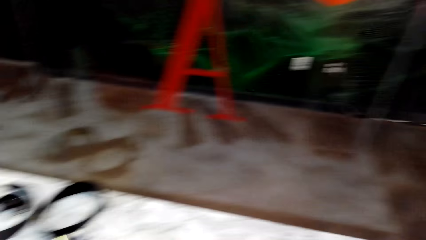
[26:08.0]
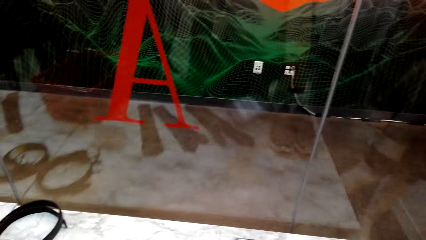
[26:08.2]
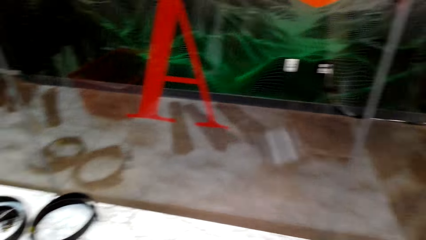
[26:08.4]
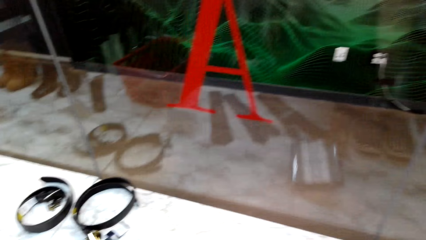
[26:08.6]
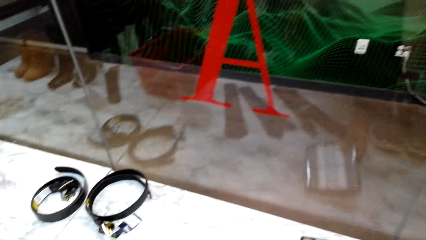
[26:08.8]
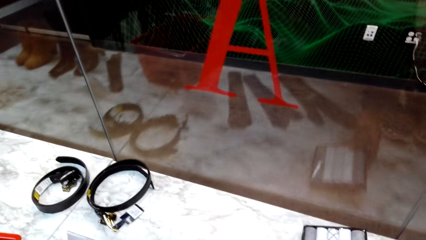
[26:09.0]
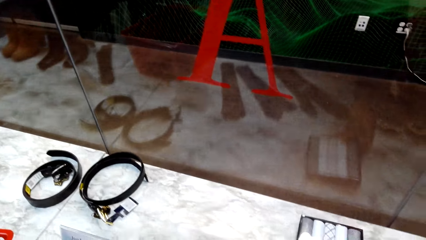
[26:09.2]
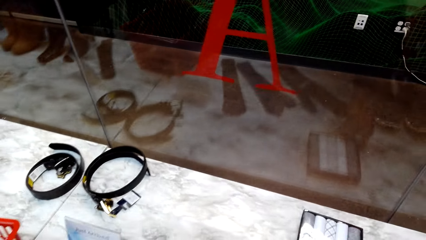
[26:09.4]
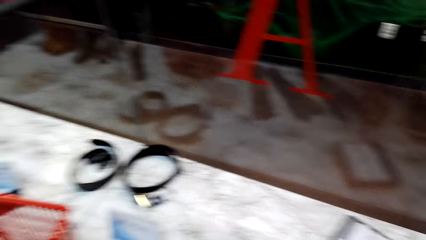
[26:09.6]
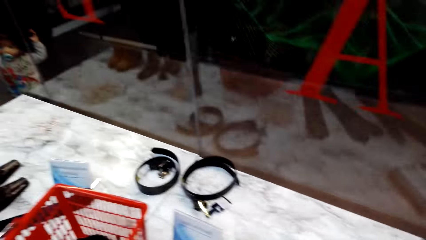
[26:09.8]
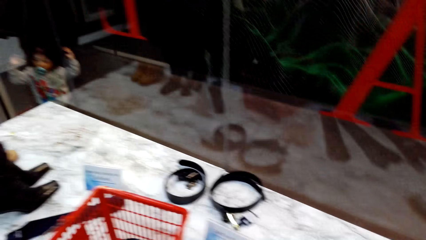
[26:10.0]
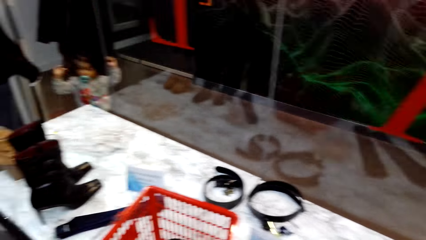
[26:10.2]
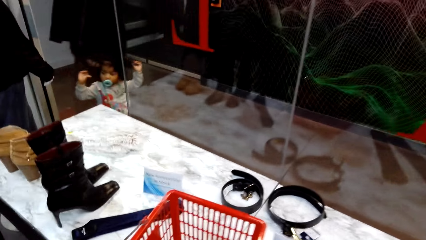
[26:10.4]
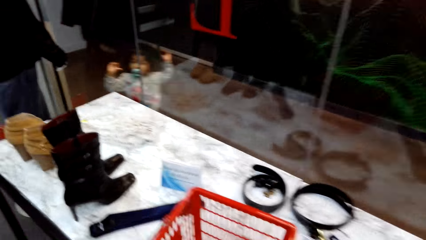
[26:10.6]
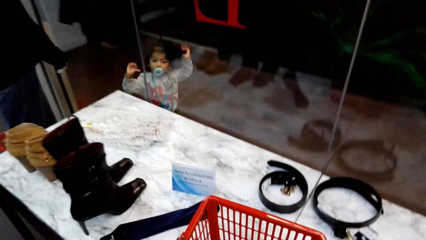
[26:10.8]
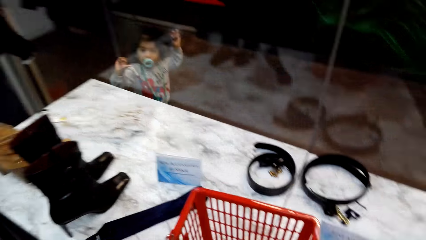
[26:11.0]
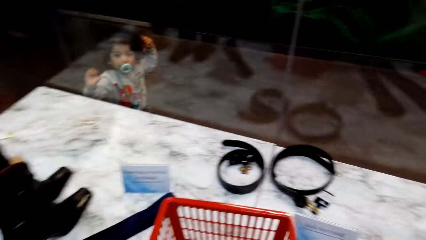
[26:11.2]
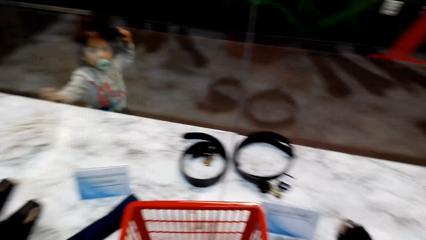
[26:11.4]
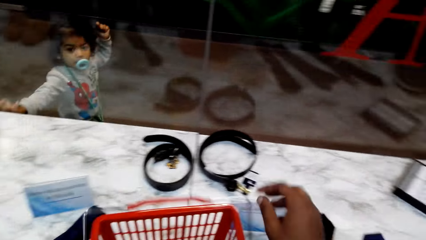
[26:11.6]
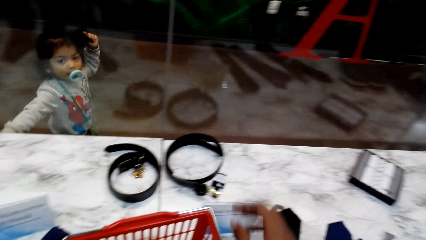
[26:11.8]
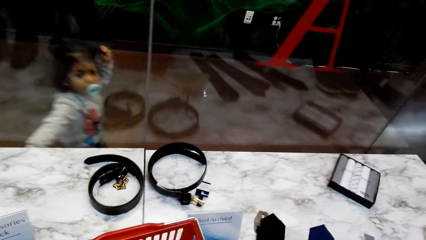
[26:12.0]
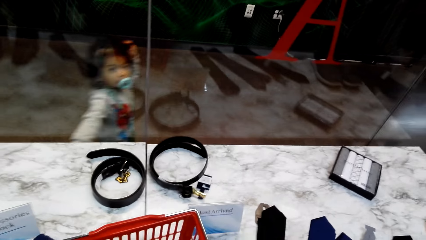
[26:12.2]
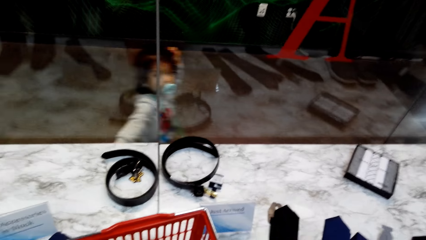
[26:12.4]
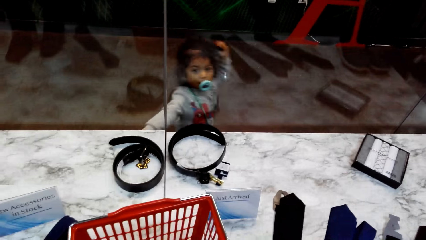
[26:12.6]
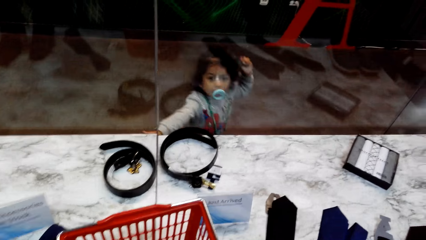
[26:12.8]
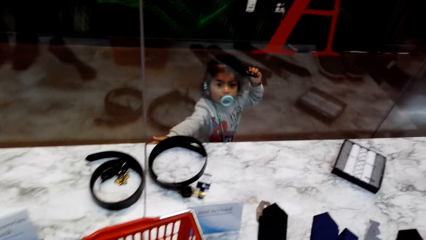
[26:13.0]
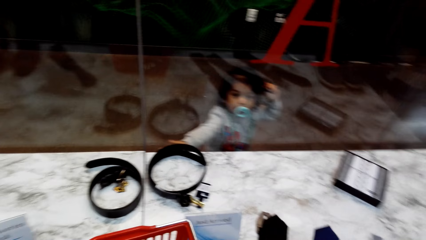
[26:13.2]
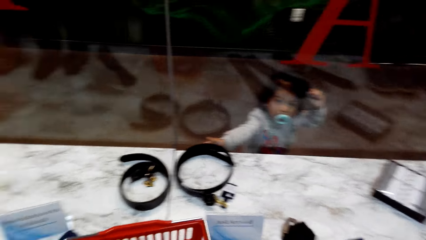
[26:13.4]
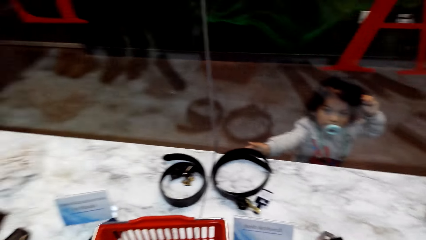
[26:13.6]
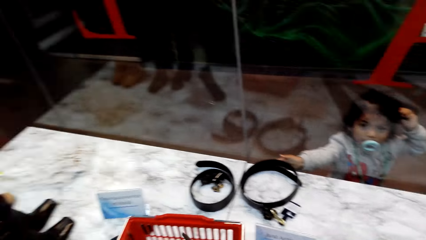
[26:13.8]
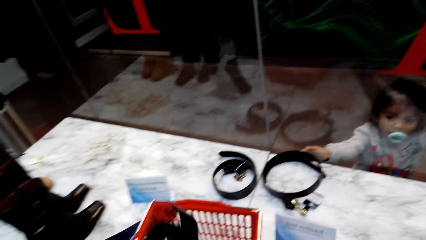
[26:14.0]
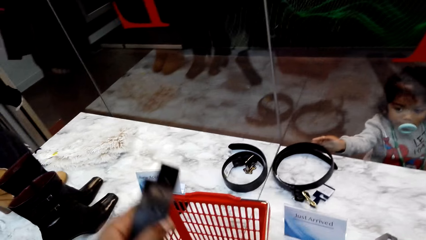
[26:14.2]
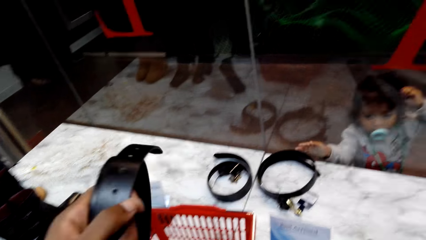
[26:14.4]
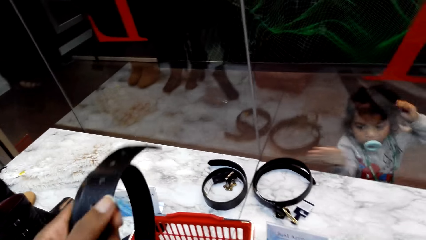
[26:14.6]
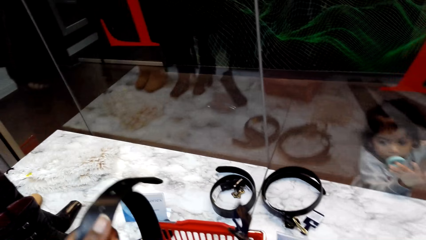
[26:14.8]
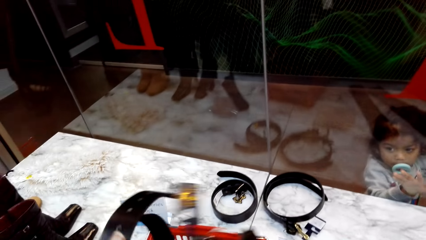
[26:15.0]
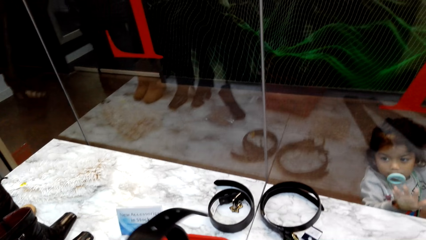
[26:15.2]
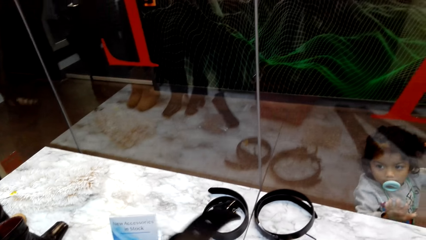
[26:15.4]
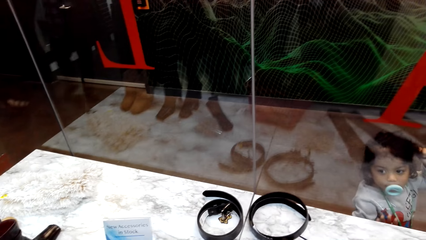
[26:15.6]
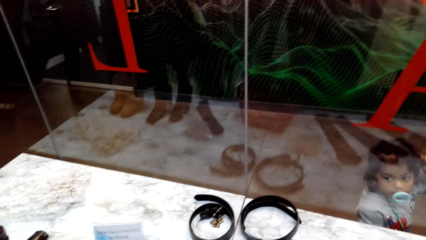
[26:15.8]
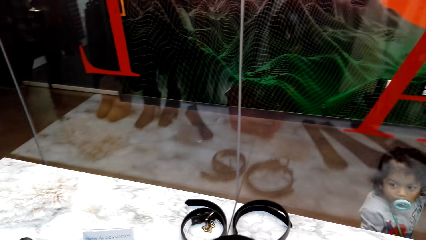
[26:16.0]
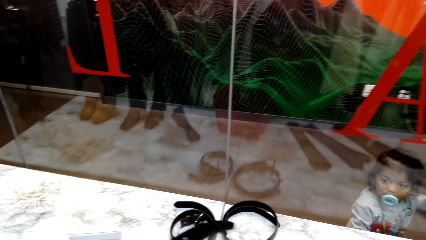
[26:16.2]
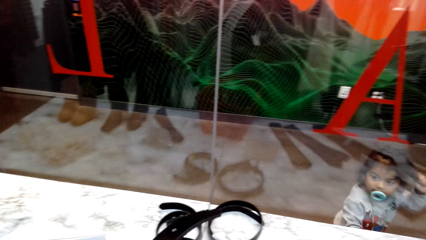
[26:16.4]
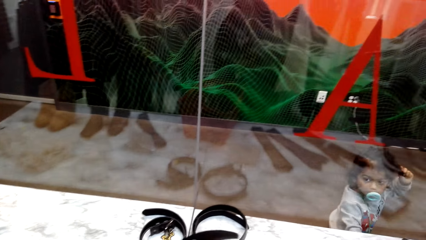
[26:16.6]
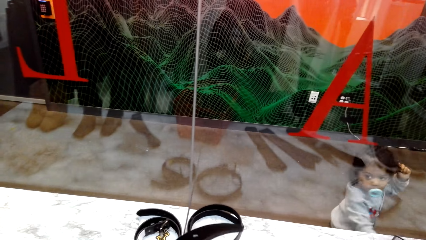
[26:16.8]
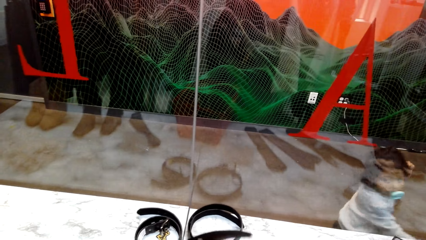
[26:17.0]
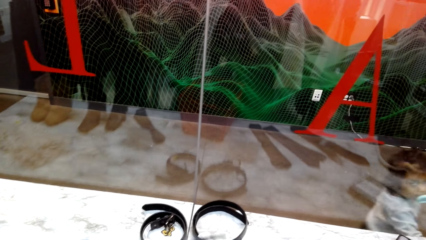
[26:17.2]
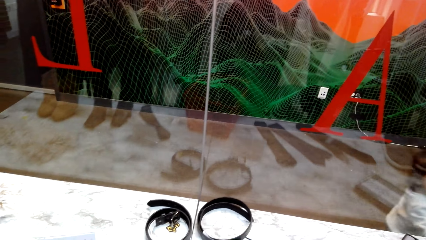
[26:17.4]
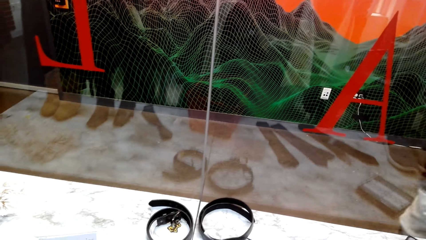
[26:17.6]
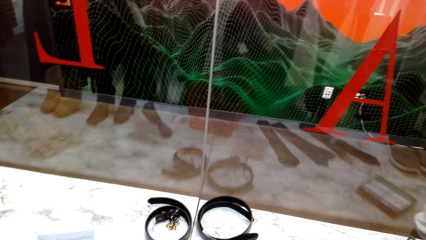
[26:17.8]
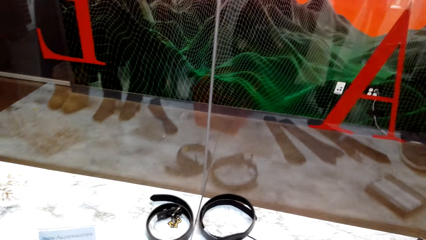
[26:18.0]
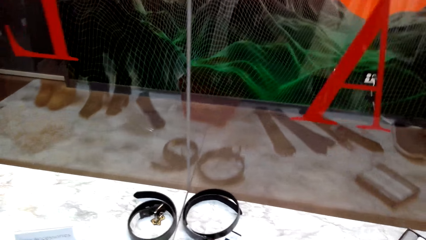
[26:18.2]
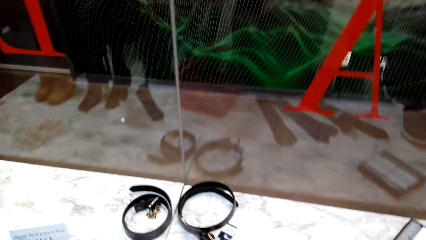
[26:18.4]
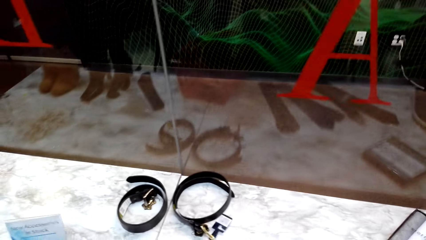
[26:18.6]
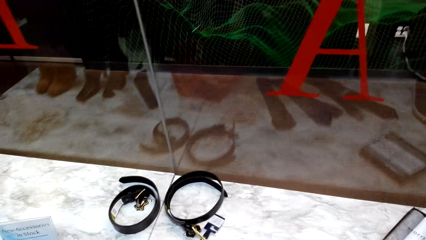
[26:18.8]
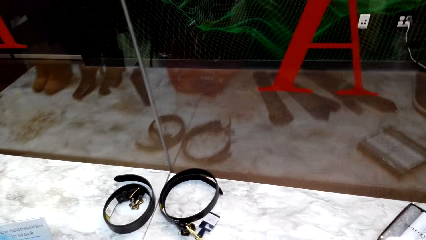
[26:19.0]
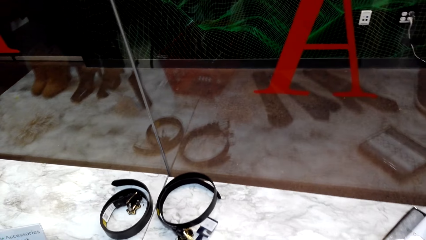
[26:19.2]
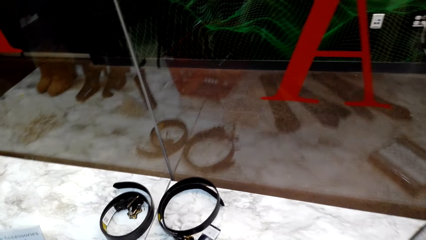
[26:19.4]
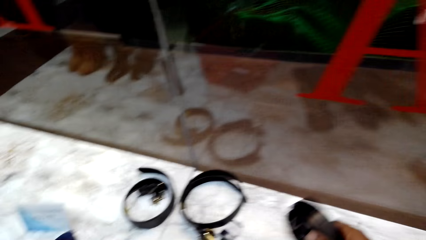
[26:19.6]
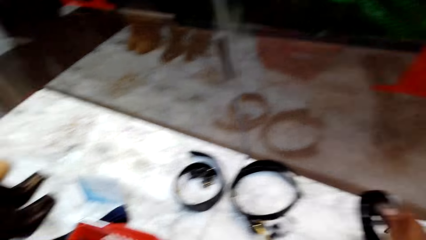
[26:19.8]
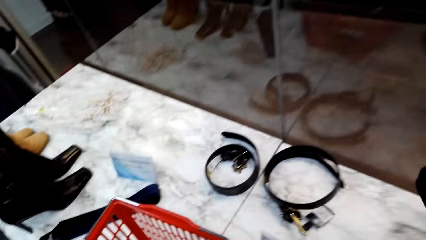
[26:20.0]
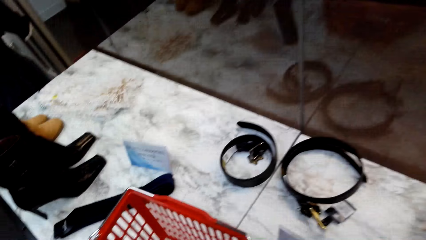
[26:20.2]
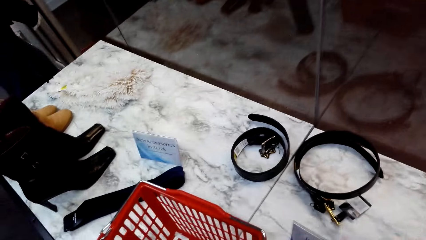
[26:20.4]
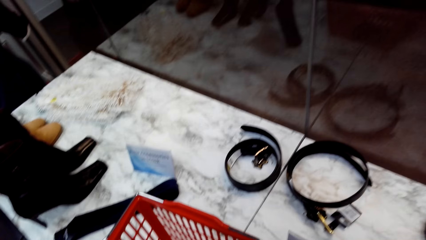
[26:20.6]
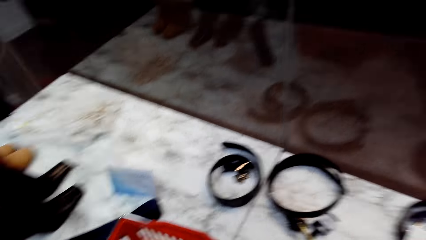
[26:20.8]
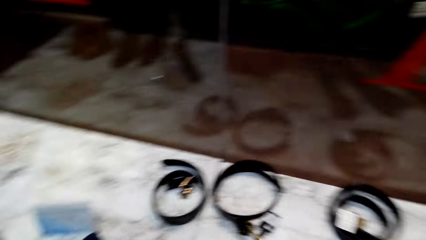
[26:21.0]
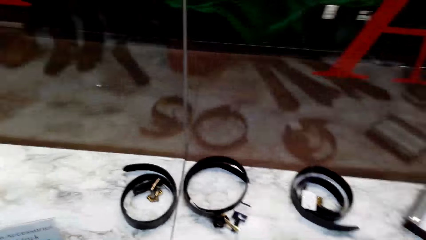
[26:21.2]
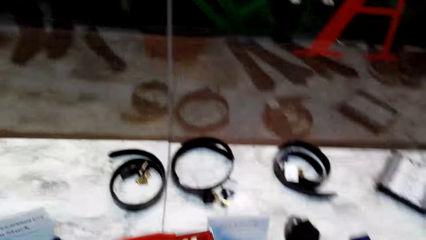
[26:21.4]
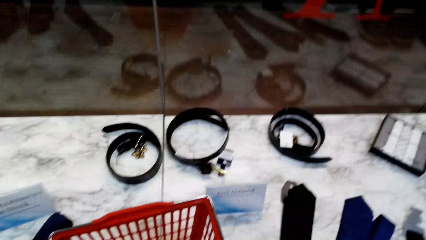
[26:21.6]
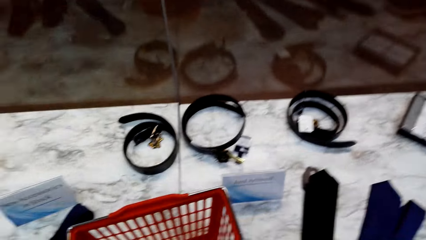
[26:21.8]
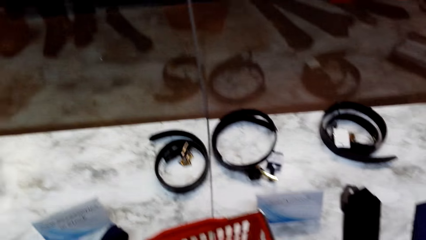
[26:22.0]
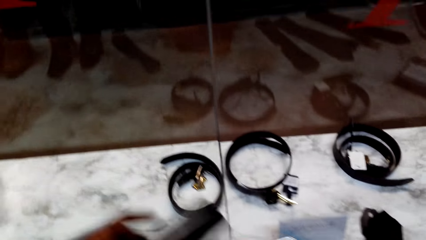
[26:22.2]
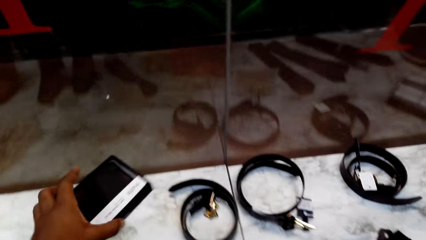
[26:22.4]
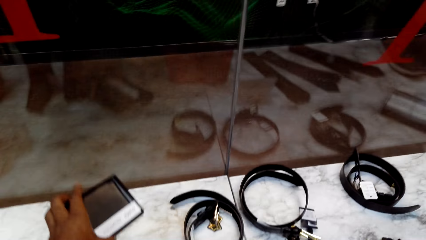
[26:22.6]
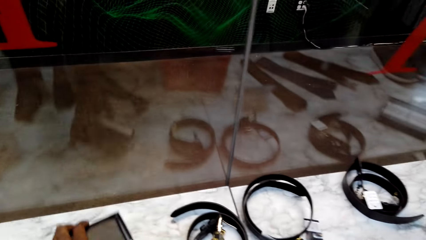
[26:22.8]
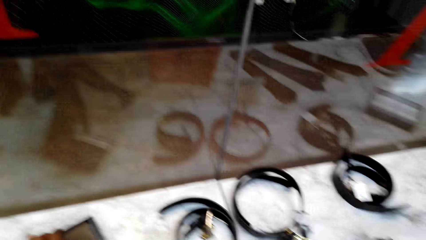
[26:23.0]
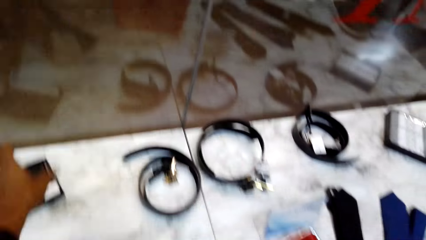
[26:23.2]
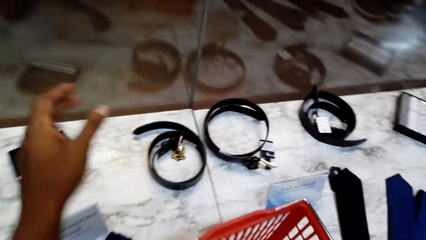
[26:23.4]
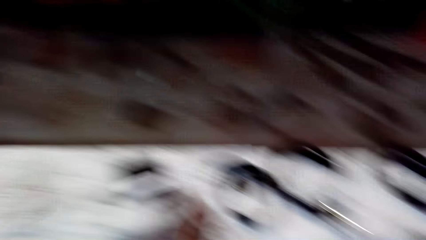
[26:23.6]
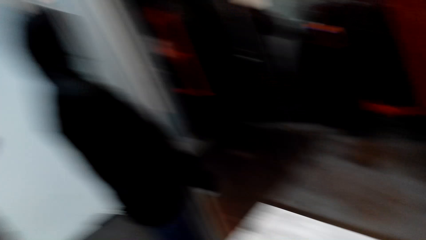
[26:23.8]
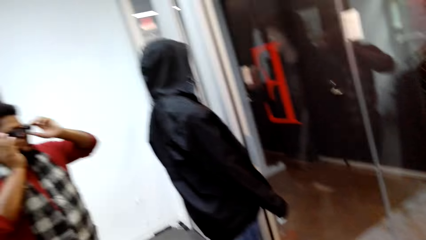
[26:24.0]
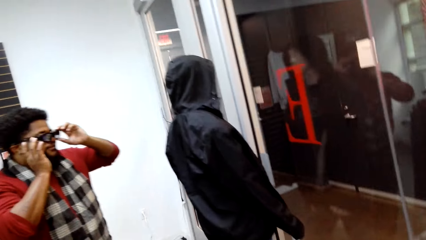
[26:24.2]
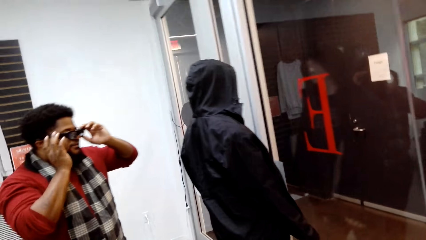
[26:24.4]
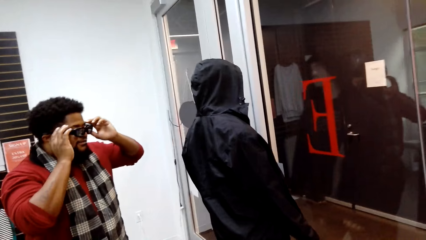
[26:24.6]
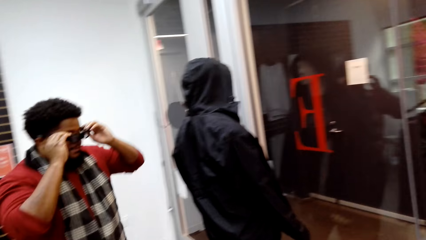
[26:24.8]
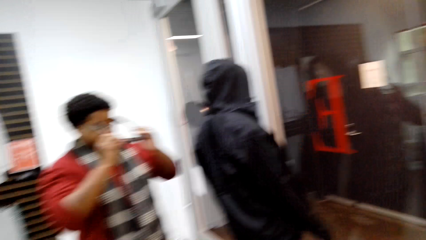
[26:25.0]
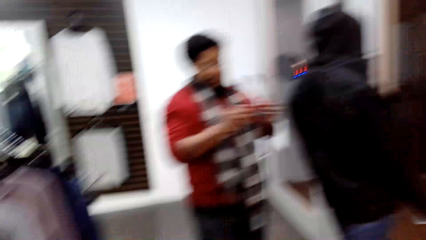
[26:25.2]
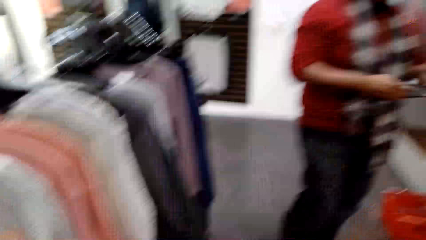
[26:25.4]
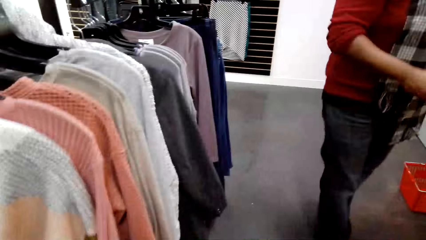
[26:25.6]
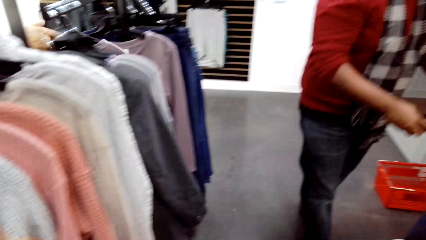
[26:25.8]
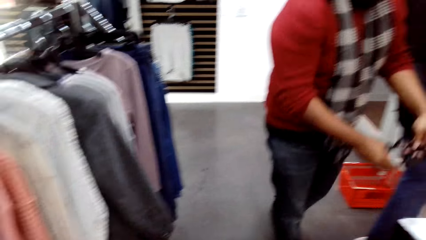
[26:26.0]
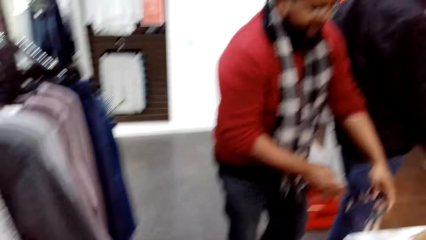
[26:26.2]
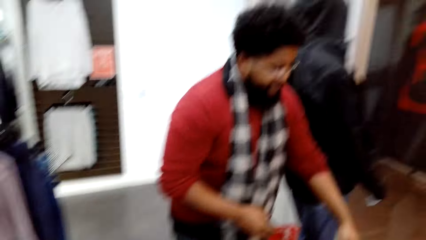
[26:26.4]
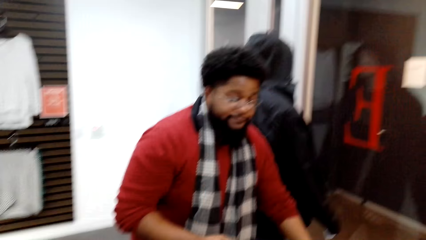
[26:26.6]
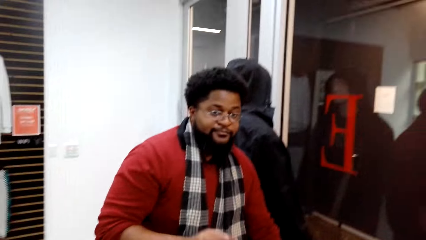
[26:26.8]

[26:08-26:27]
The camera wearer puts something on the table. They pick the belt from the shopping basket. They pick another belt. They put the belt on the table. They put the belt in the trolley. They put the wallet on the table. A person removes his glasses and puts the glasses on the table.
